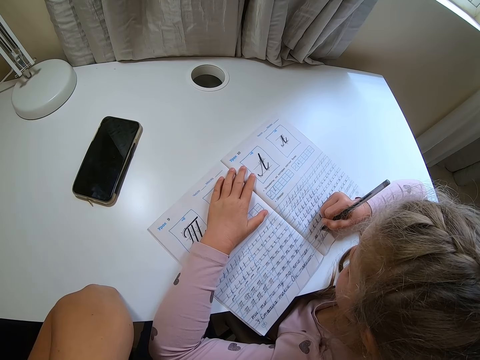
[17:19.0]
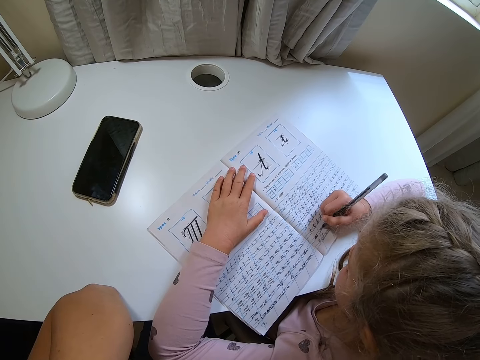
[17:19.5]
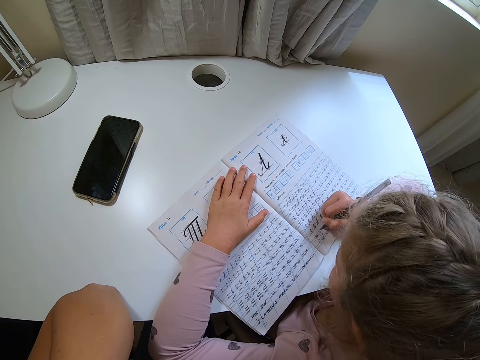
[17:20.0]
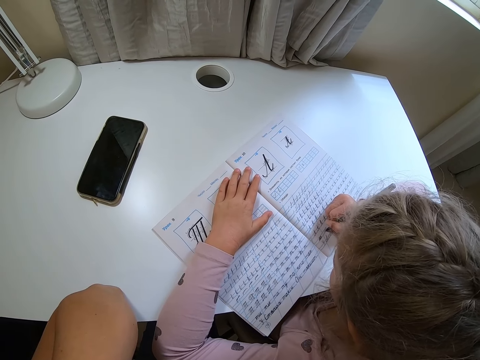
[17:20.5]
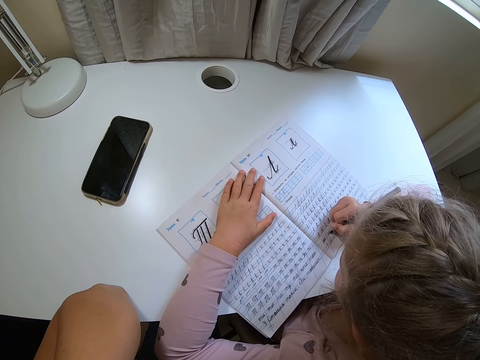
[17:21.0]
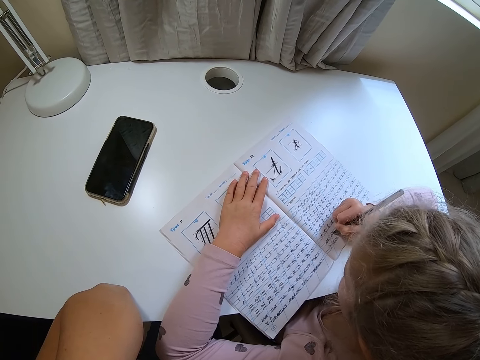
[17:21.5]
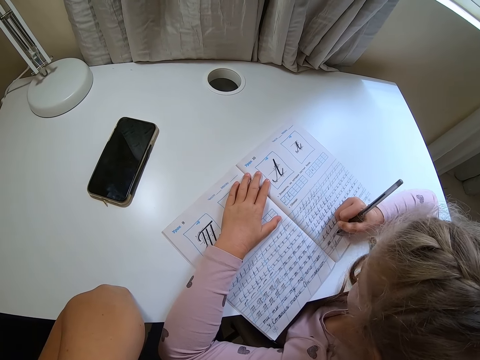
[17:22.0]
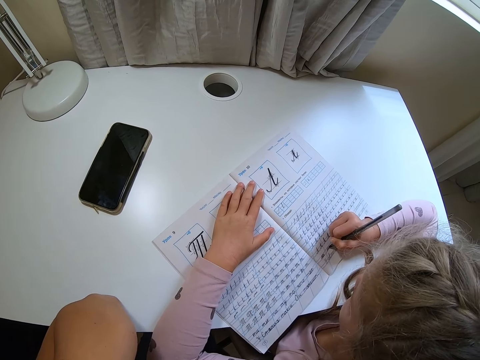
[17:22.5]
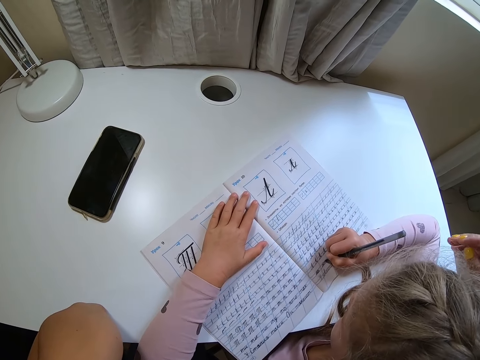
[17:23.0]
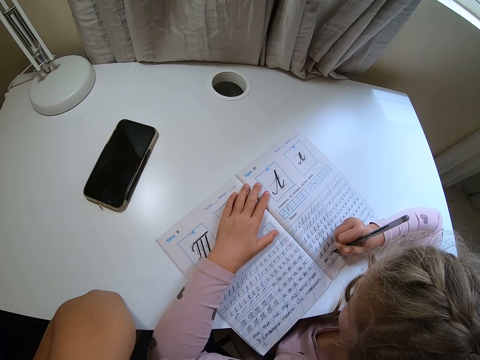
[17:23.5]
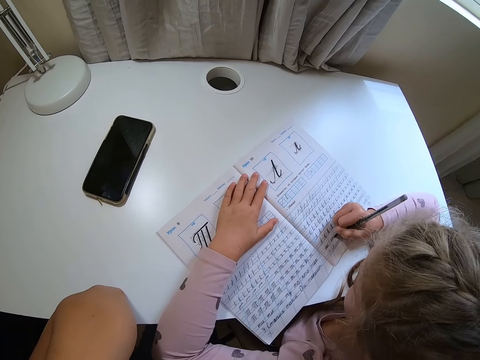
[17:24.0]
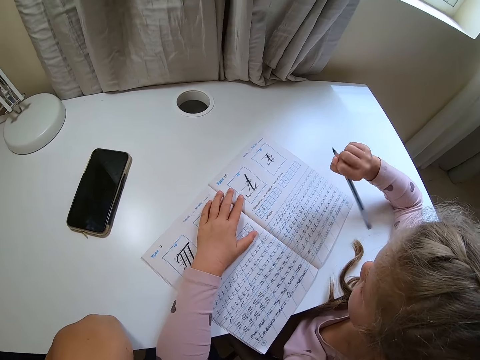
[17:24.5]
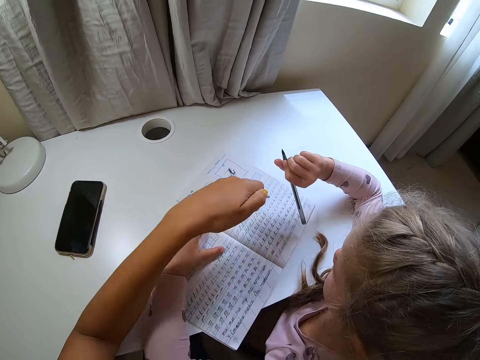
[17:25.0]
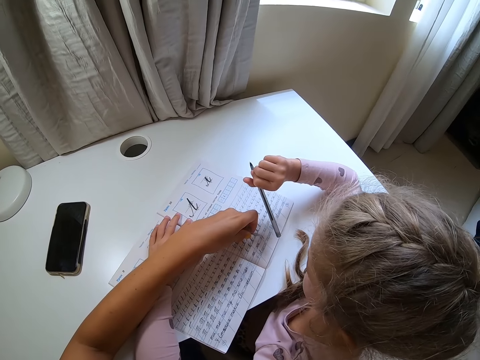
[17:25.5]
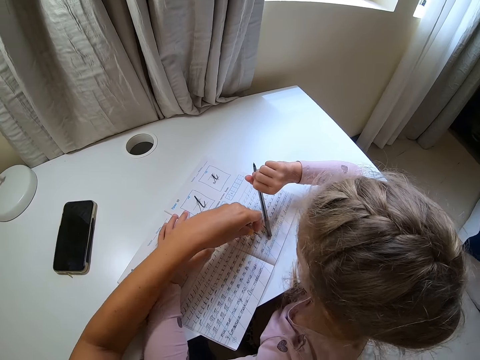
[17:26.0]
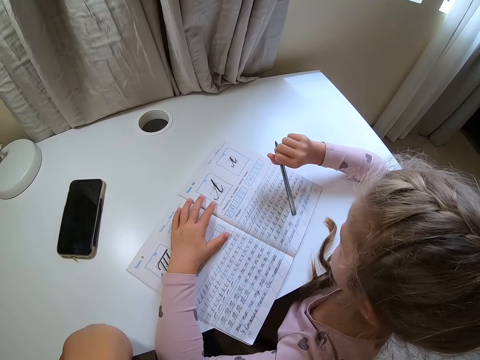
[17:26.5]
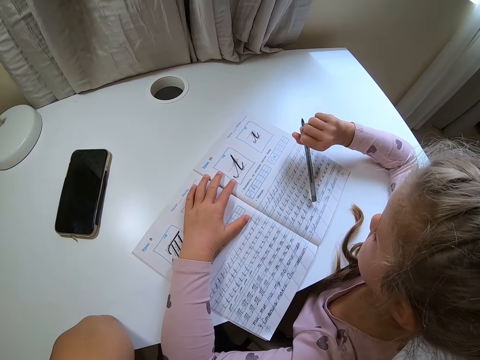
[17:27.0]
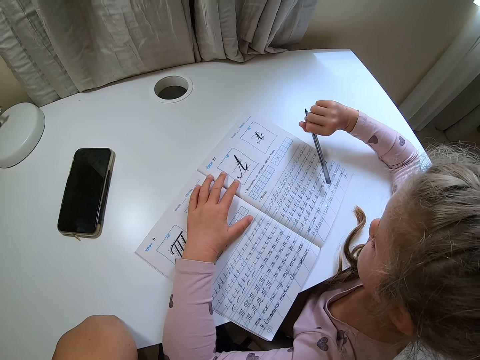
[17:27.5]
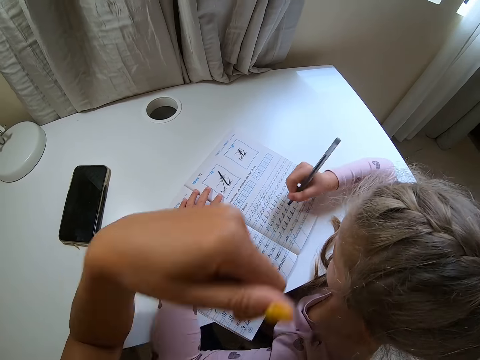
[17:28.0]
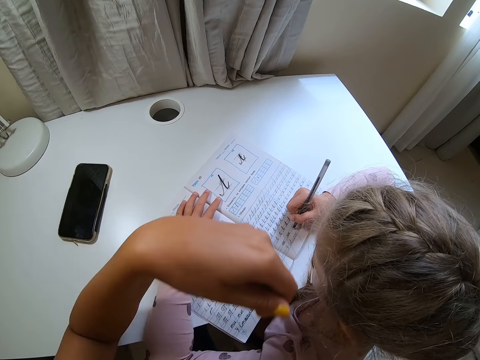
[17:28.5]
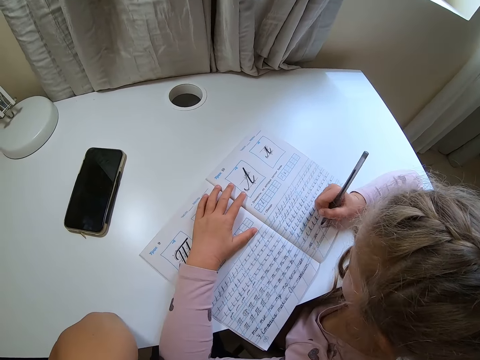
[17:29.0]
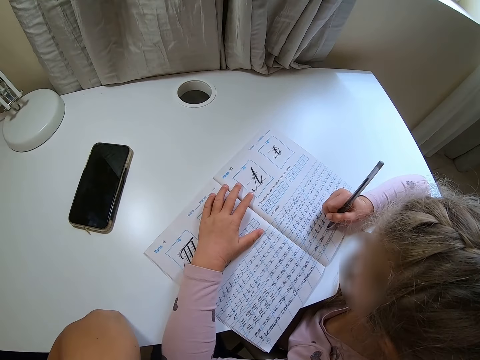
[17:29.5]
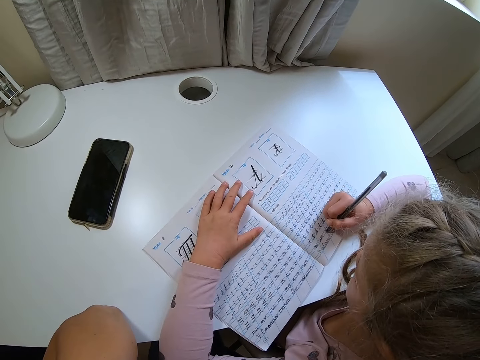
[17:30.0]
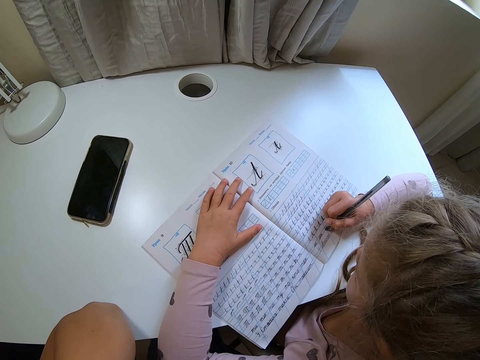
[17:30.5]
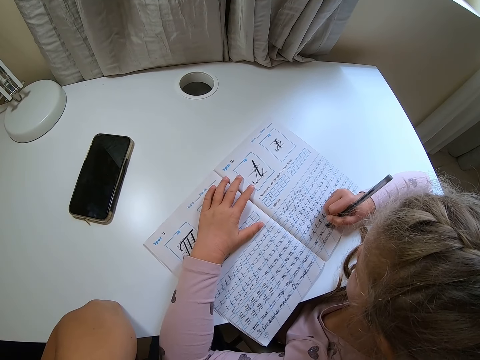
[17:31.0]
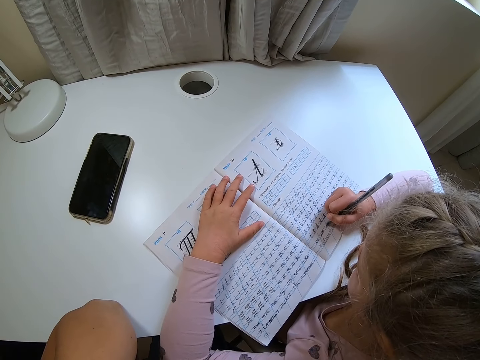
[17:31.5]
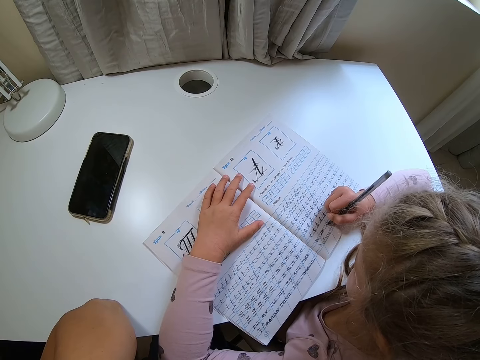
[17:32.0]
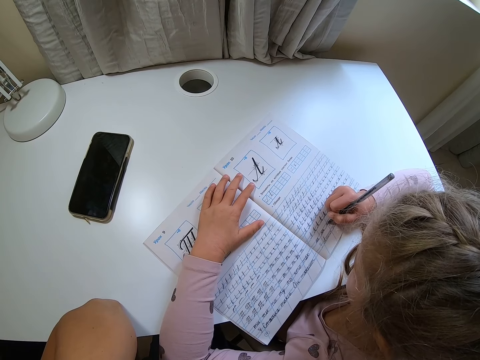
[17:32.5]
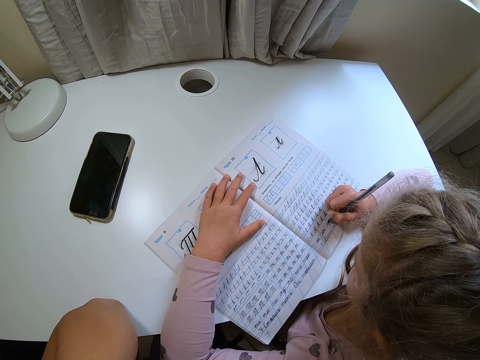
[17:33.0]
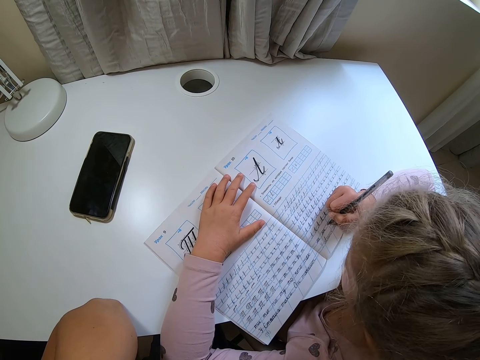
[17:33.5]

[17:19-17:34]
A child lifts a hand. The camera wearer points at the book with a pen cap. The child touches the book. The camera wearer moves the hand away from the book. The child touches the book. The child writes on the book with a pen. The camera wearer points at the book and moves the hand away.

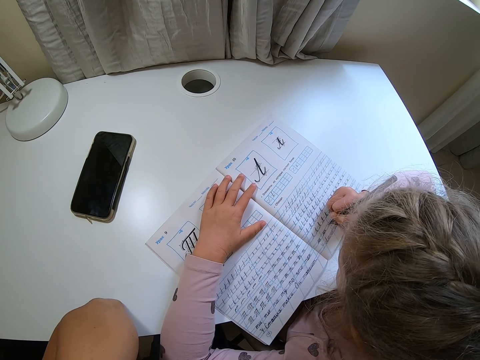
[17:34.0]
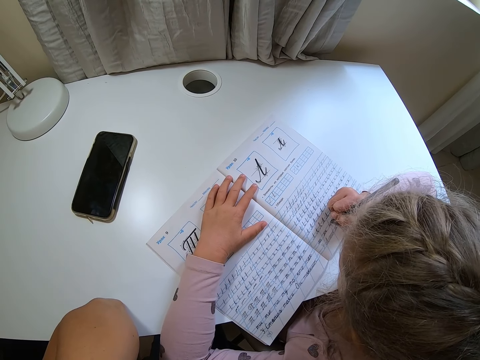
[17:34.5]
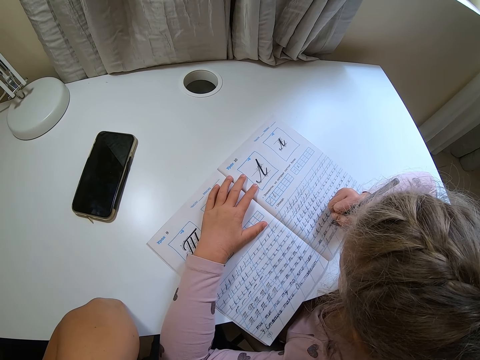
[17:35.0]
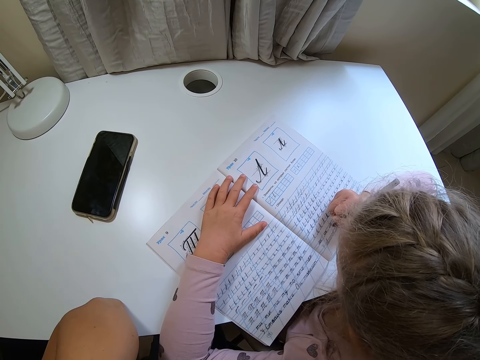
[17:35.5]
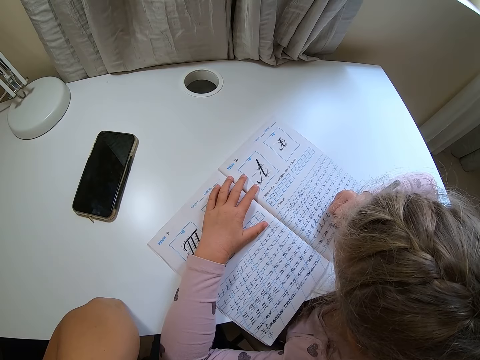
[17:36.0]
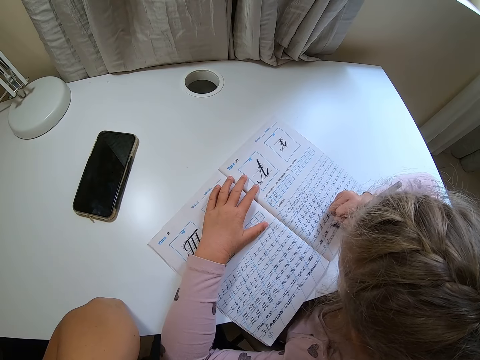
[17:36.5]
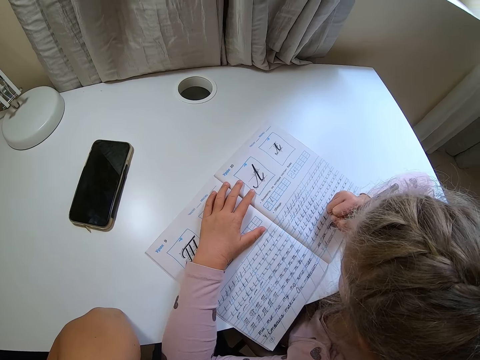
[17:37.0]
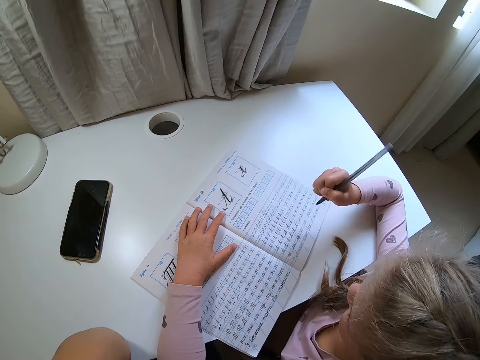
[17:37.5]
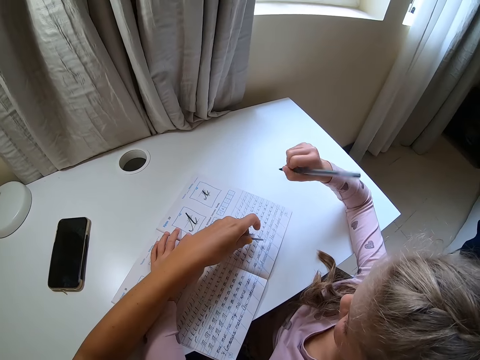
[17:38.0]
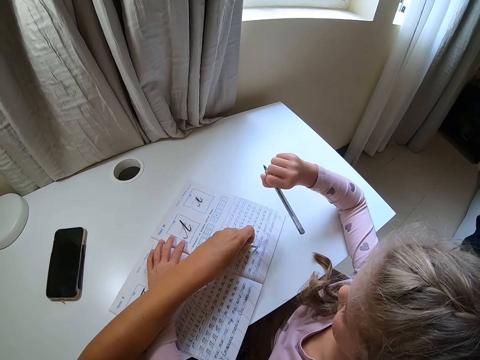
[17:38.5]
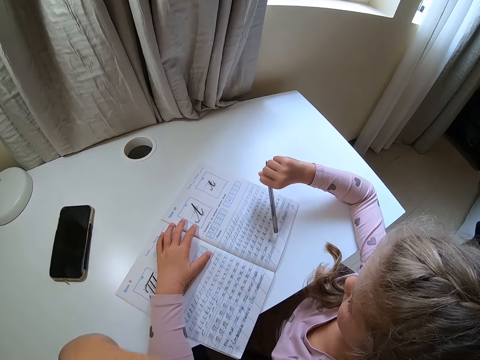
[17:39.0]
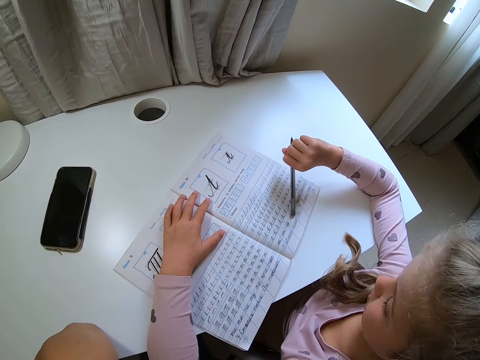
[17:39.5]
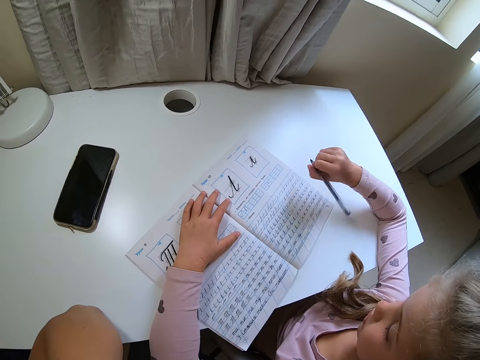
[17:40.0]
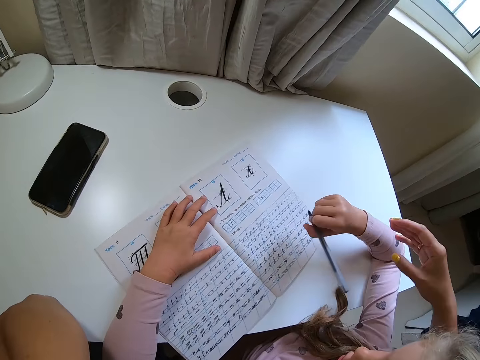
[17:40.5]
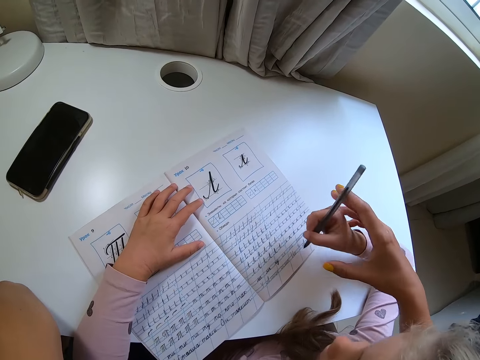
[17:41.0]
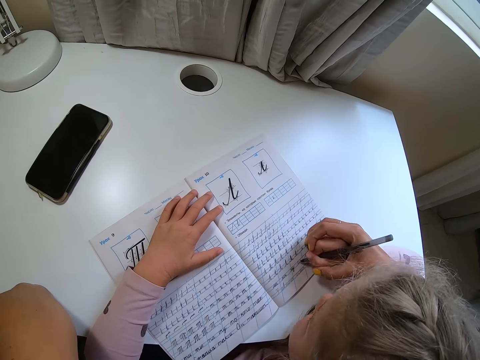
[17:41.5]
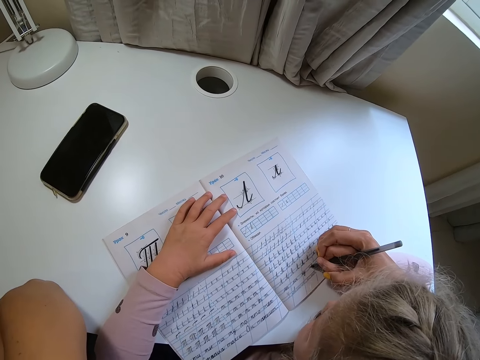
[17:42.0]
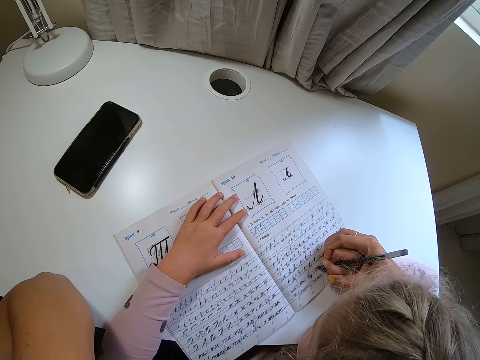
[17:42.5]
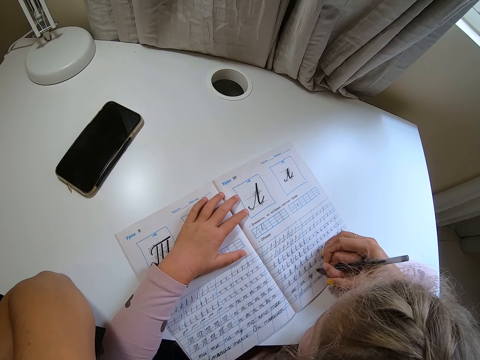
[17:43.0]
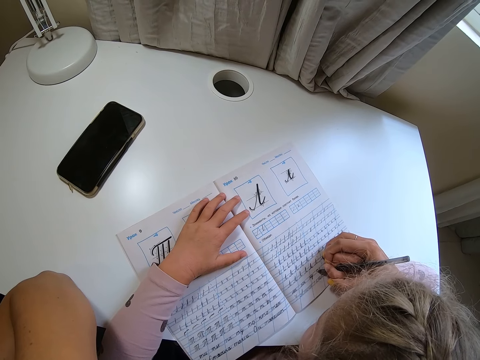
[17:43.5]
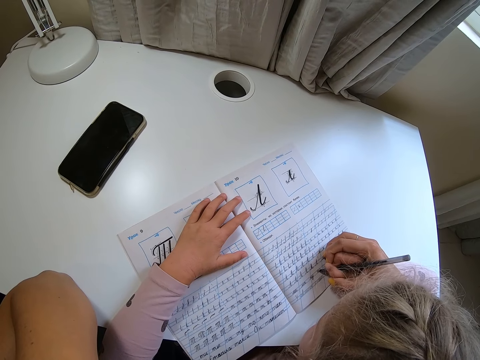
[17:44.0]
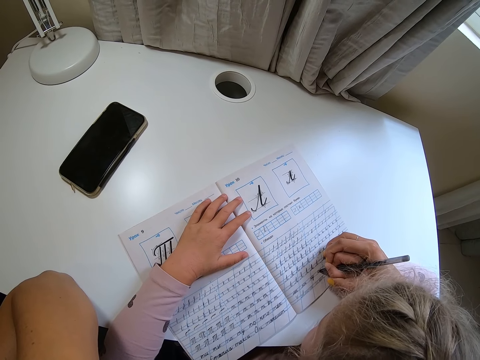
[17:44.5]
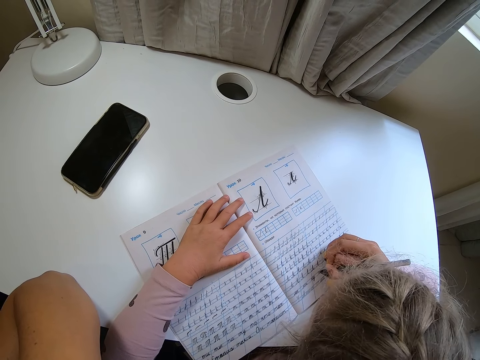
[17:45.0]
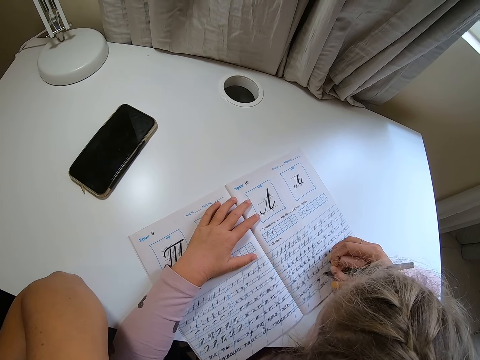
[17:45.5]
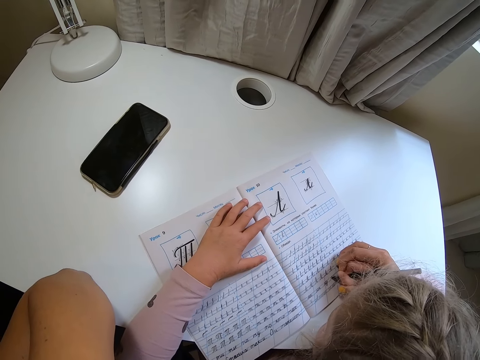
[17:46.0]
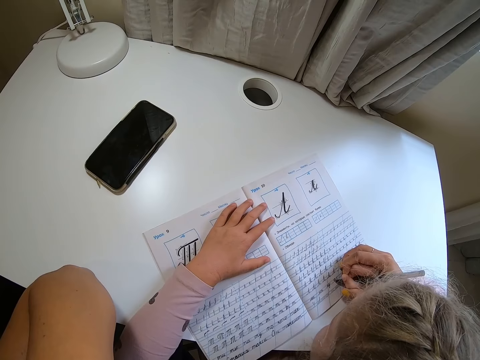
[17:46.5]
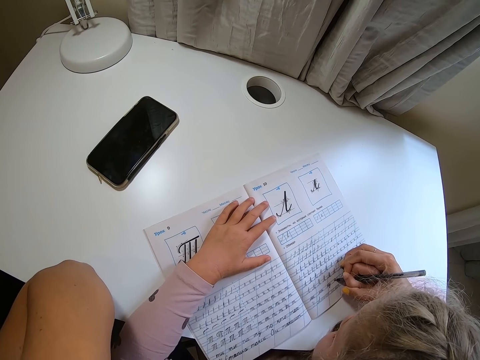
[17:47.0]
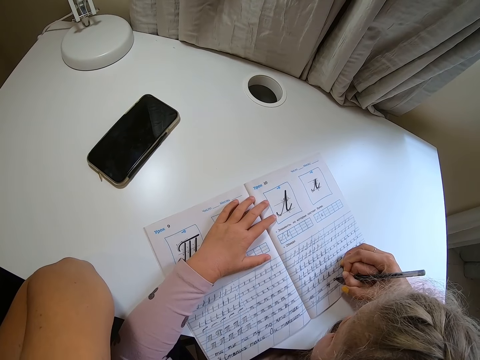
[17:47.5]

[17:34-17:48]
A child lifts a pen. The camera wearer points at the book with a pen cap and moves the hand away. The child rests the pen on the book. The camera wearer holds the child's hand. The child writes on the book.
